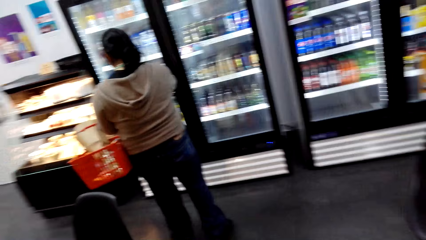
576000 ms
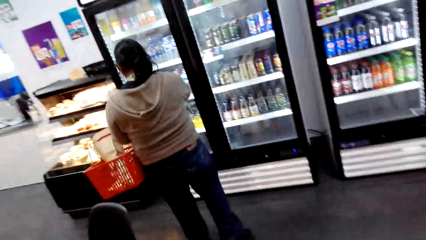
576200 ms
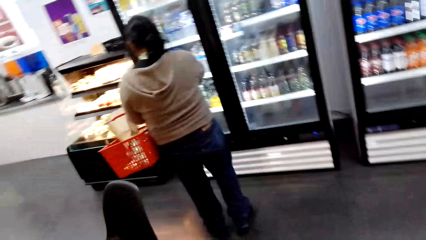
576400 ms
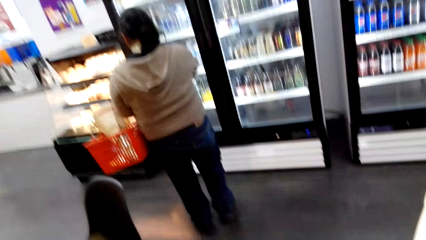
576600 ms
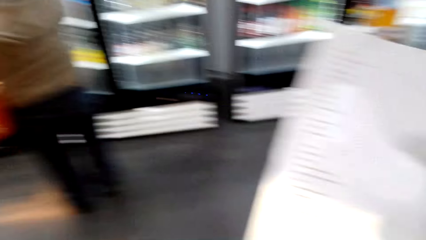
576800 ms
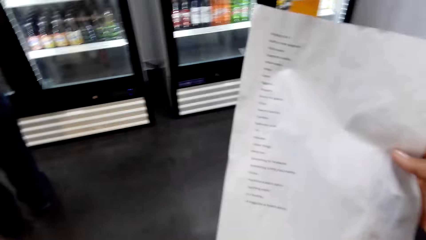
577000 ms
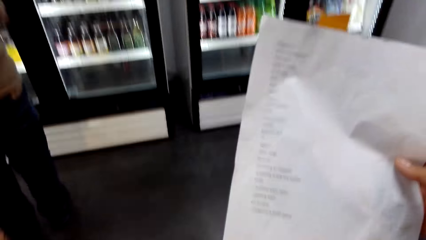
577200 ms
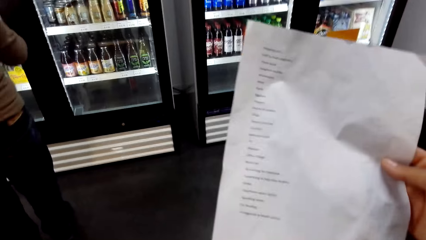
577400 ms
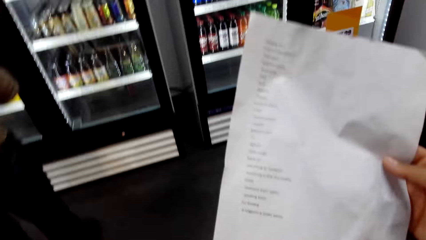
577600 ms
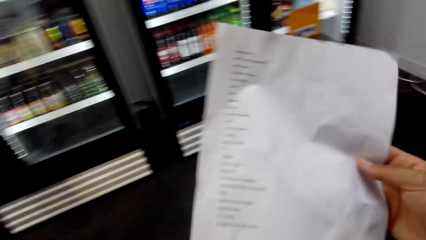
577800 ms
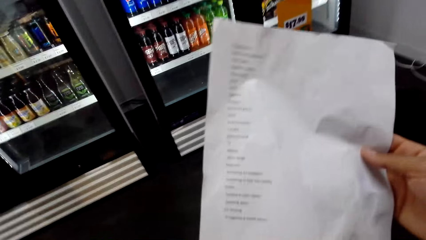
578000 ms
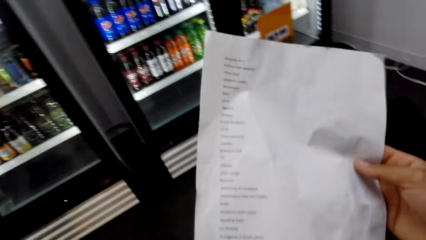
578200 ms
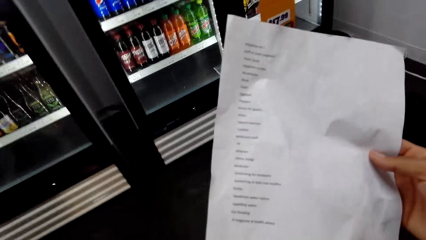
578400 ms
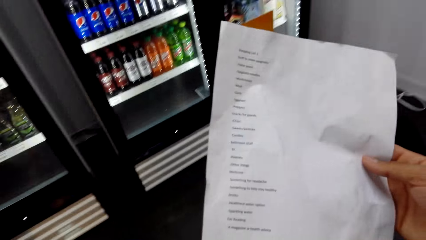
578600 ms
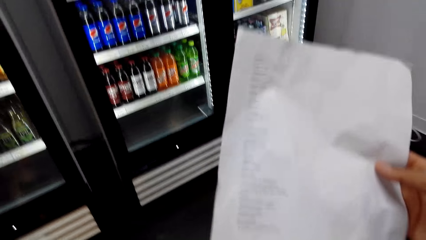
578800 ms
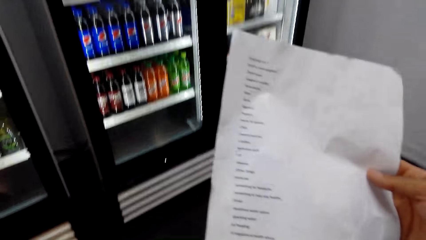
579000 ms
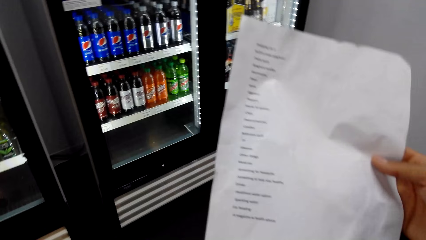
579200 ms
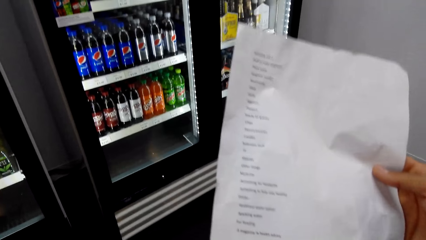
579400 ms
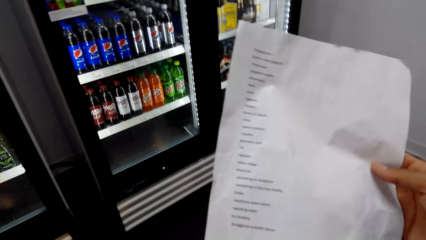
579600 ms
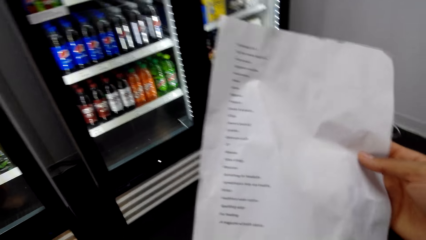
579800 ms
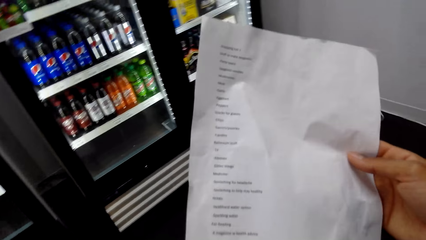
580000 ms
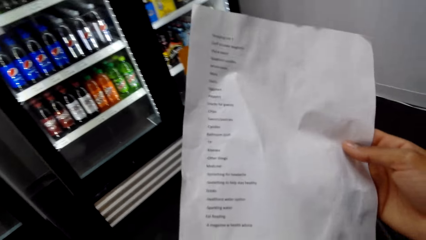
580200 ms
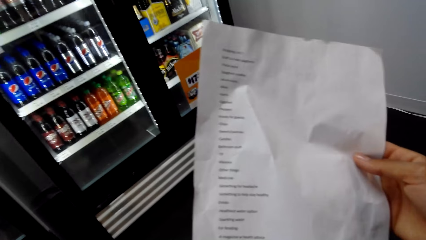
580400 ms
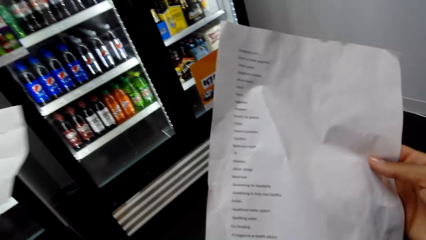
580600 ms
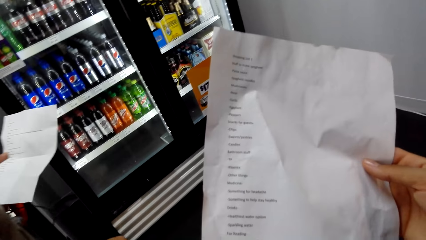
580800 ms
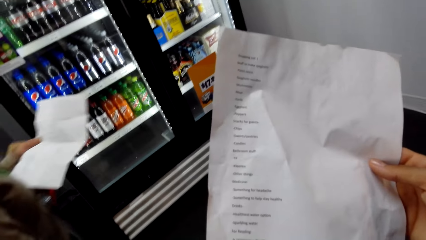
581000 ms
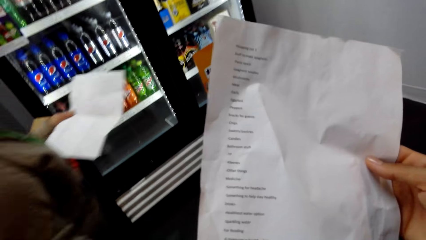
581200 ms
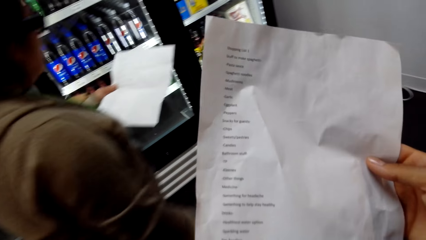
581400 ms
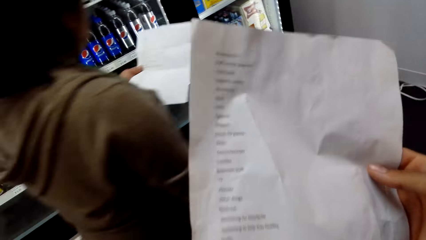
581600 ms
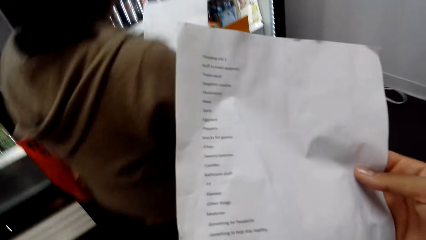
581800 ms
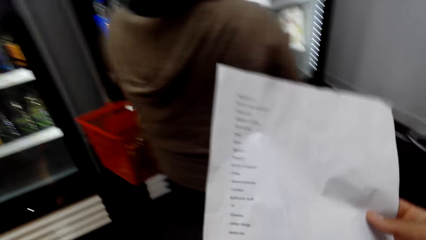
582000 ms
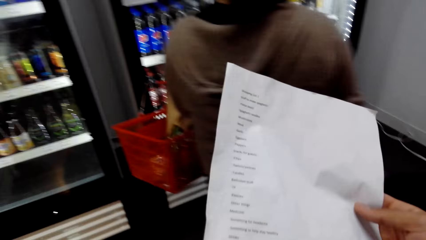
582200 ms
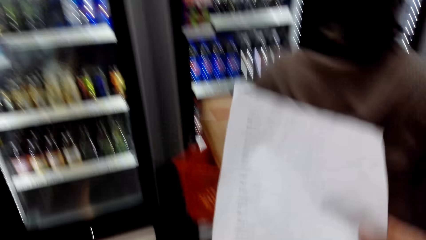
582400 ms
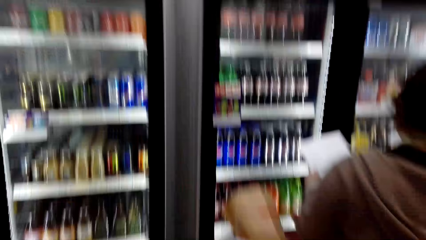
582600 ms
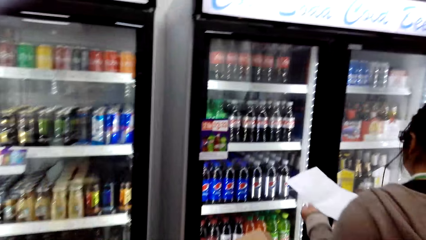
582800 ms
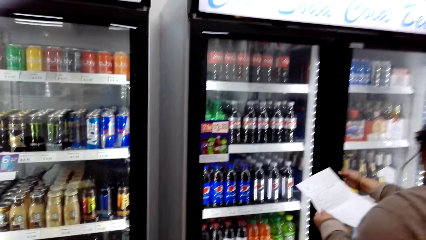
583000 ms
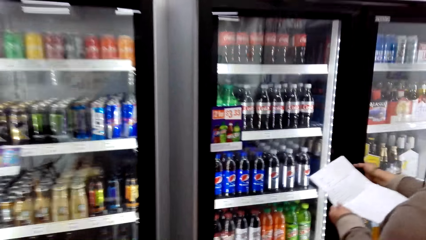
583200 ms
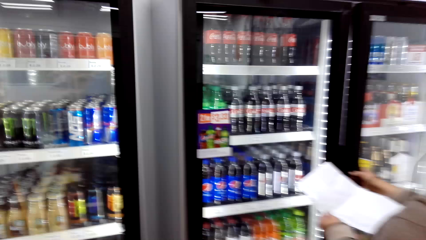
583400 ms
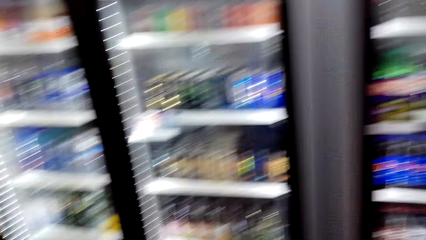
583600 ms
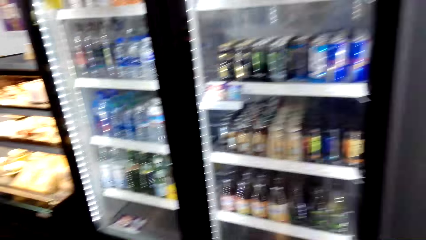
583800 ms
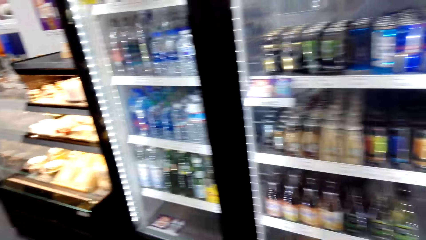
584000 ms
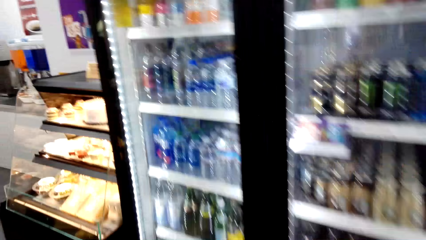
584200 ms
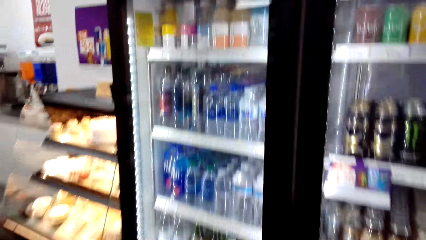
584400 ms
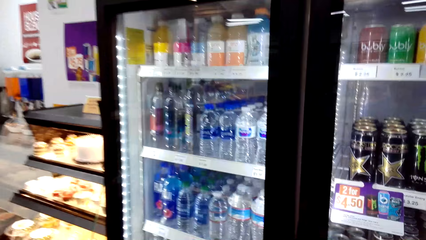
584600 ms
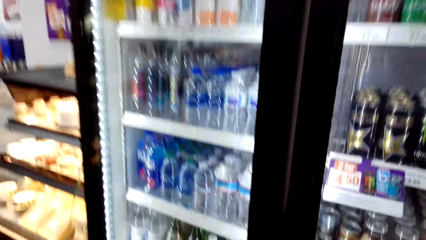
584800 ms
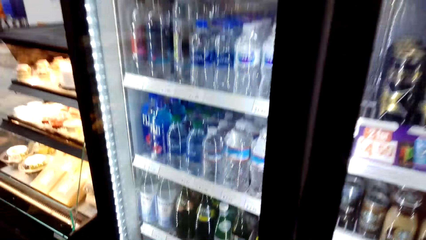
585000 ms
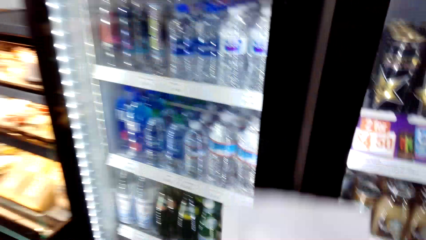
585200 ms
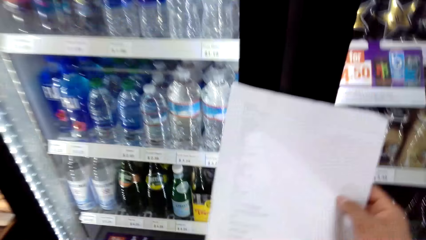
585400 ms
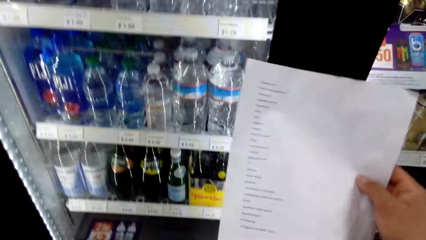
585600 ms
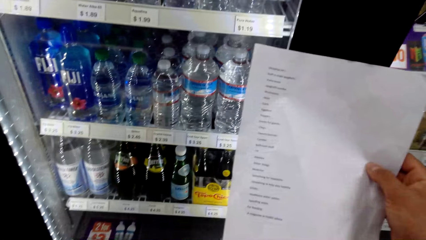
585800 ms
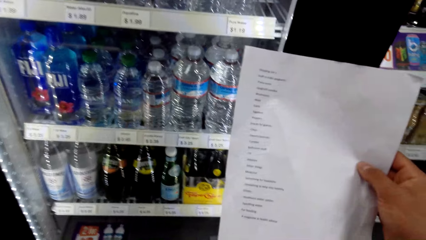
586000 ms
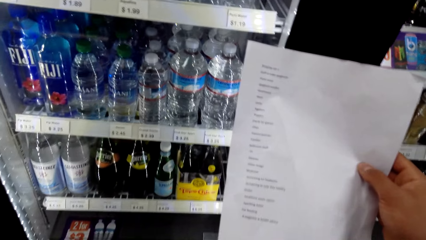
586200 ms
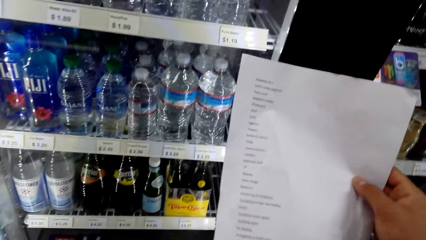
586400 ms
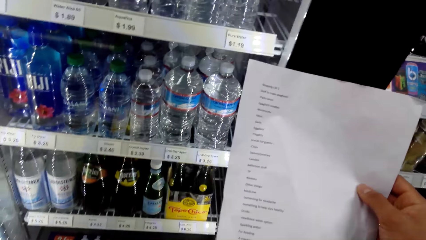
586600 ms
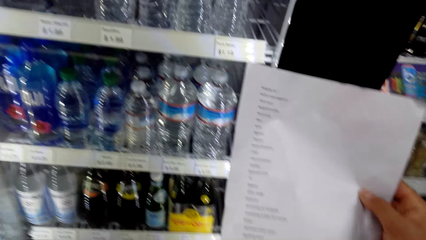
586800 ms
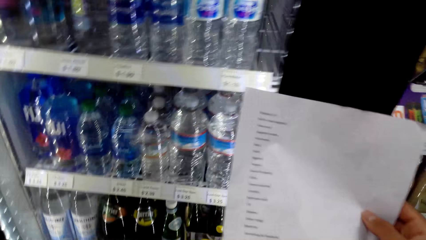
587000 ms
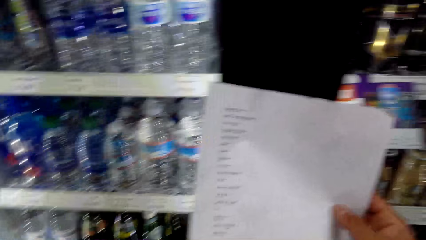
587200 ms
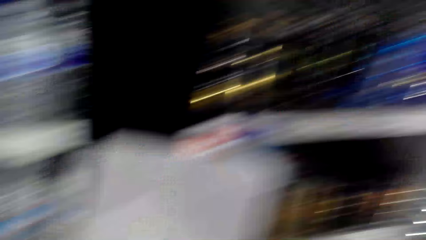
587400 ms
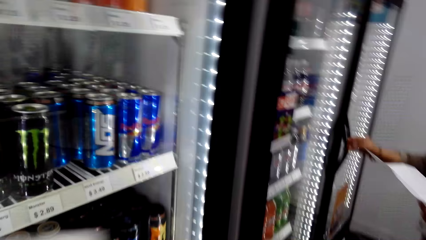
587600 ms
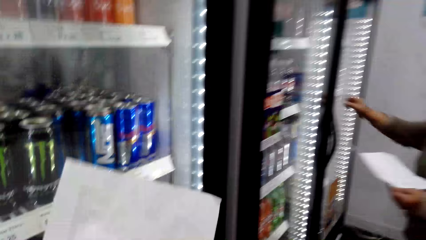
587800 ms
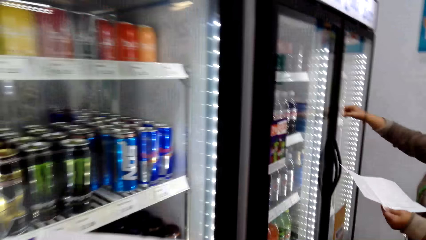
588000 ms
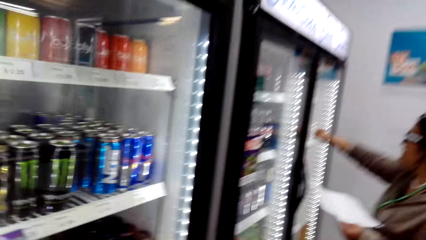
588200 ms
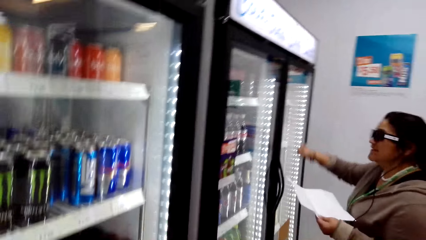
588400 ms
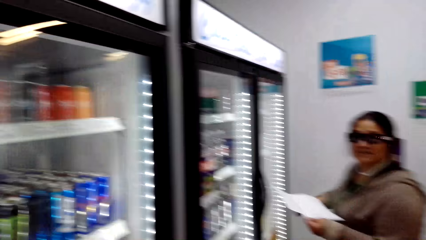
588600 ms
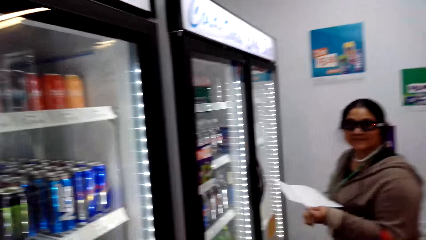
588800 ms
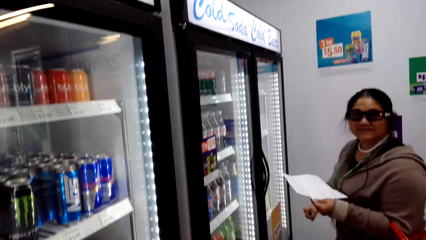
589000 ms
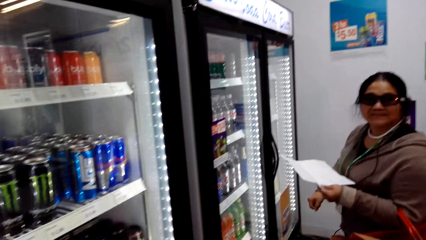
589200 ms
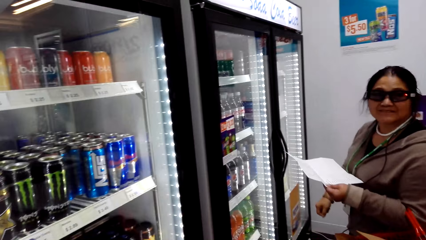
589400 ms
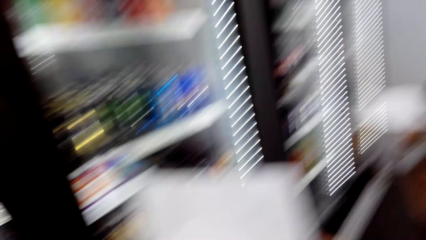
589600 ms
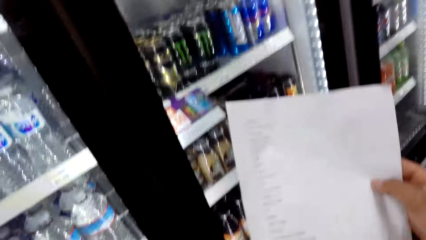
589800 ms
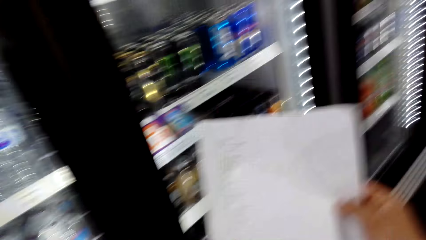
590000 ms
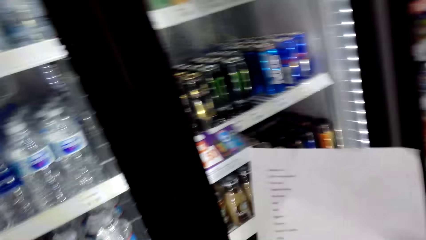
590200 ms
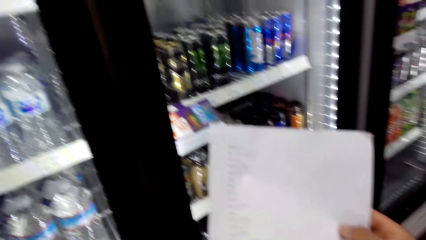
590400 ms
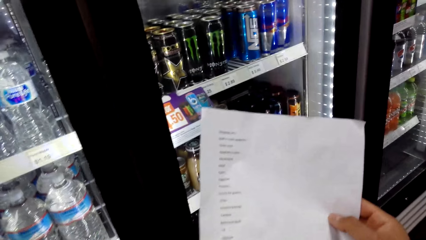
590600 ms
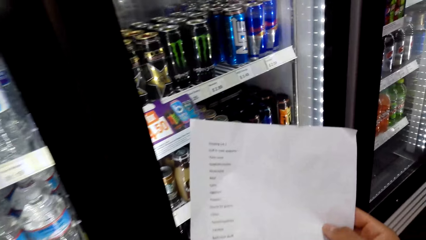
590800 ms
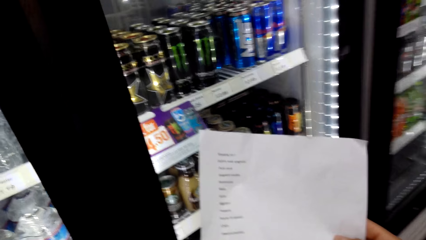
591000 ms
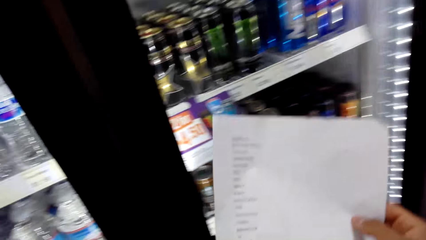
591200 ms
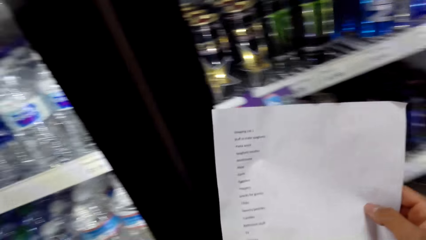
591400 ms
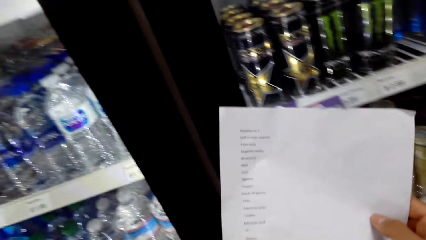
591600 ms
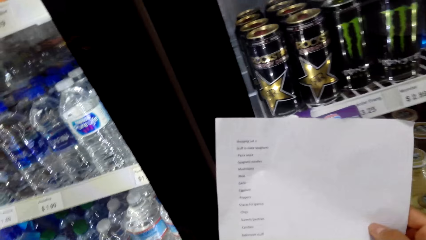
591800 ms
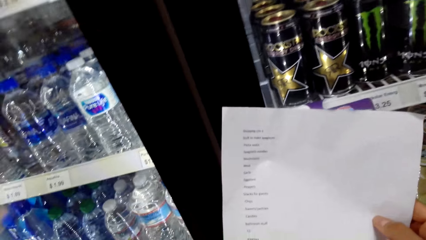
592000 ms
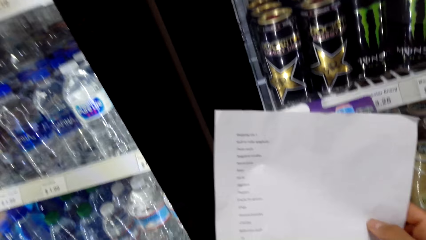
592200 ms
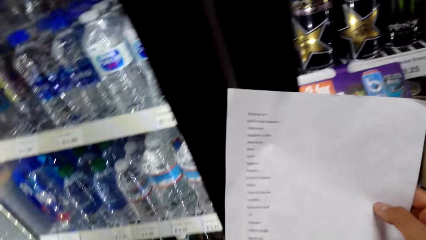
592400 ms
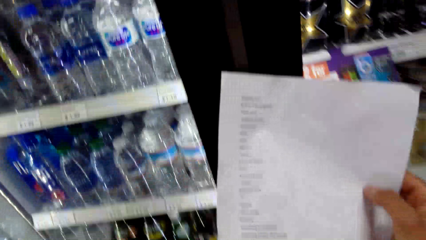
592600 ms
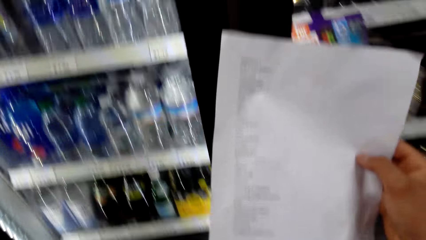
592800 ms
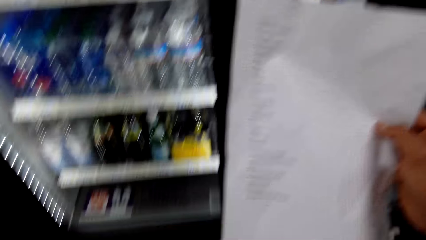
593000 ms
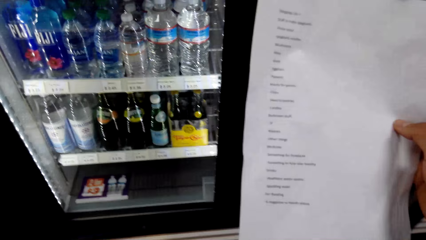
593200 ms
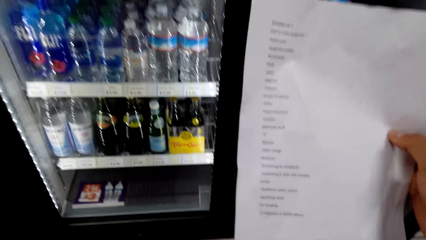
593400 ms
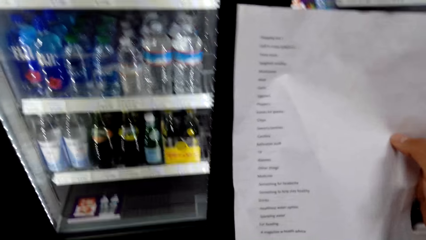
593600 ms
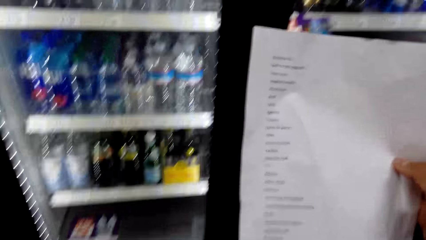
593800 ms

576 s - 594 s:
The camera wearer looks around. They look at notes on a paper. They converse with a woman.
